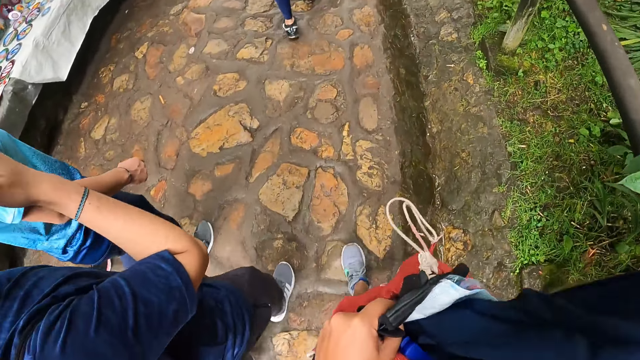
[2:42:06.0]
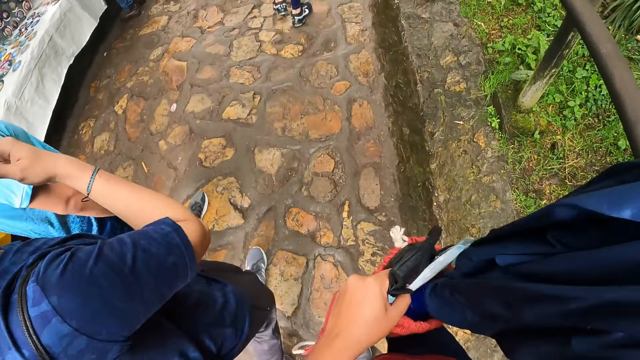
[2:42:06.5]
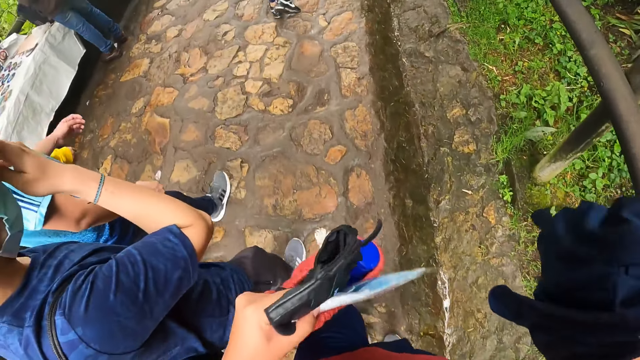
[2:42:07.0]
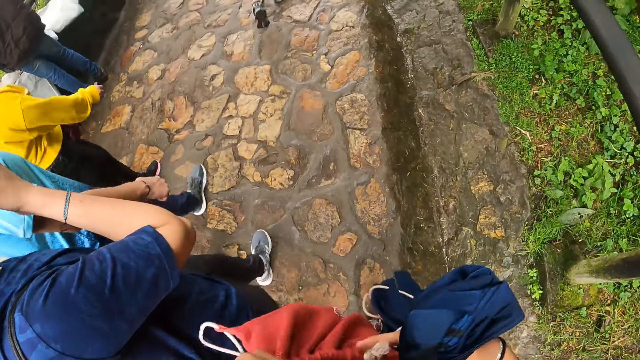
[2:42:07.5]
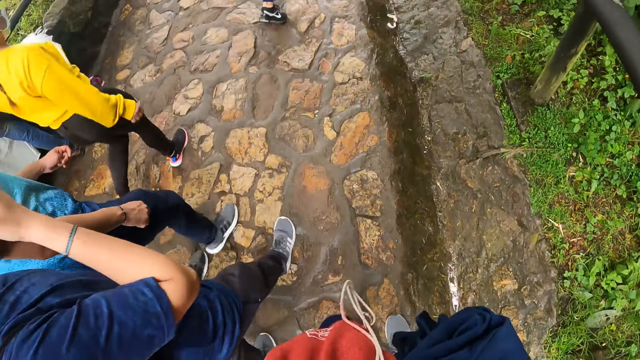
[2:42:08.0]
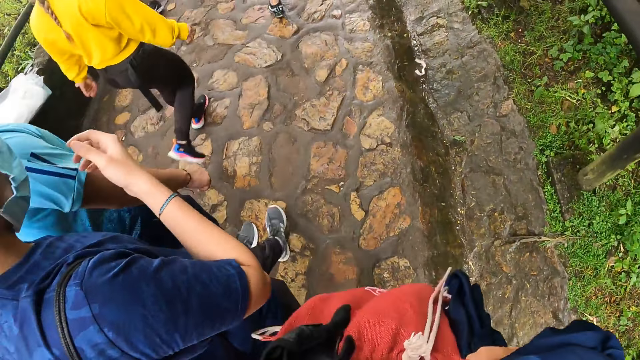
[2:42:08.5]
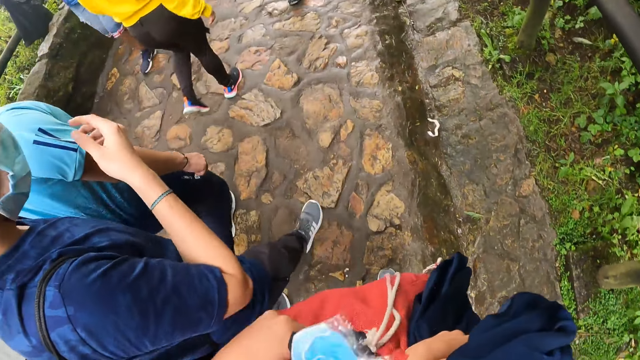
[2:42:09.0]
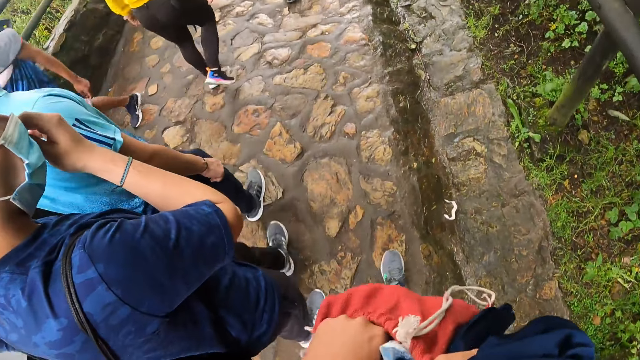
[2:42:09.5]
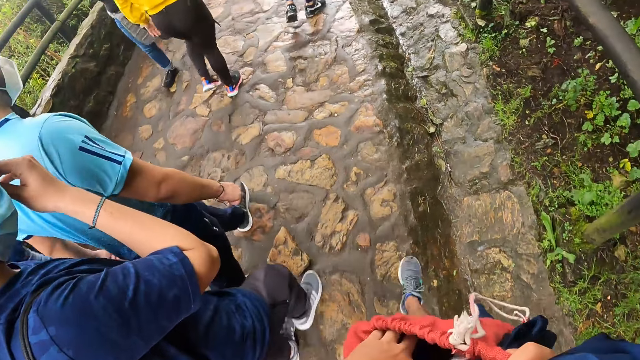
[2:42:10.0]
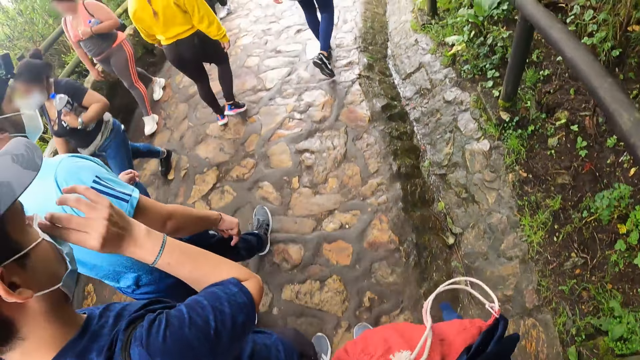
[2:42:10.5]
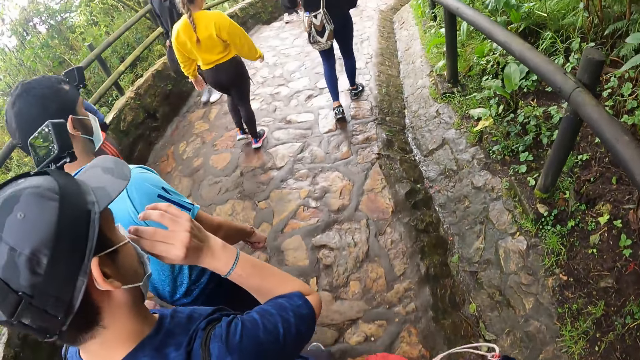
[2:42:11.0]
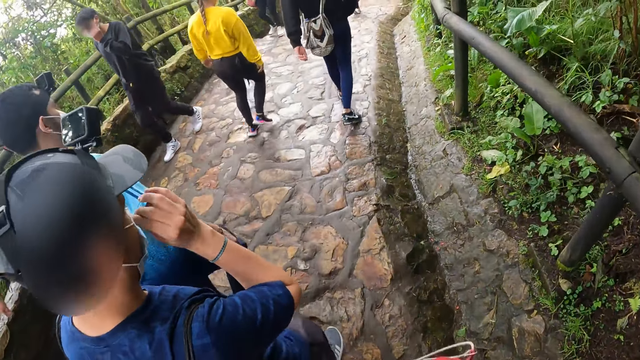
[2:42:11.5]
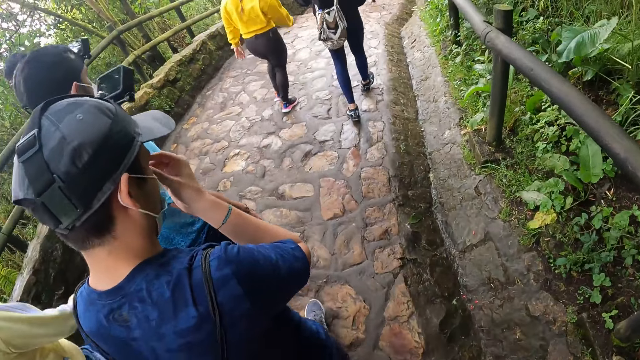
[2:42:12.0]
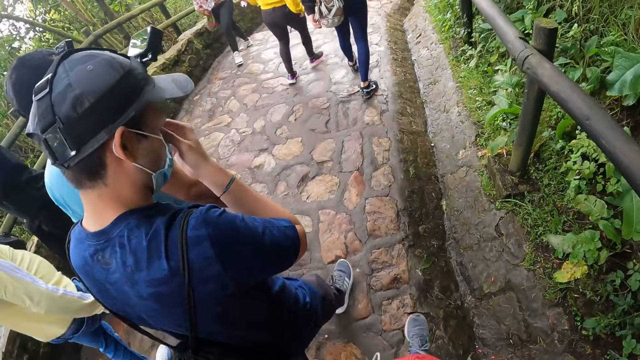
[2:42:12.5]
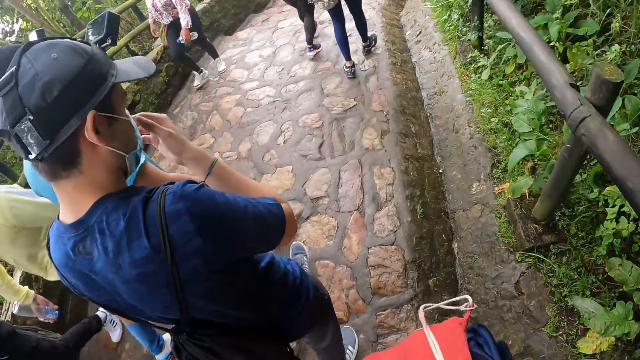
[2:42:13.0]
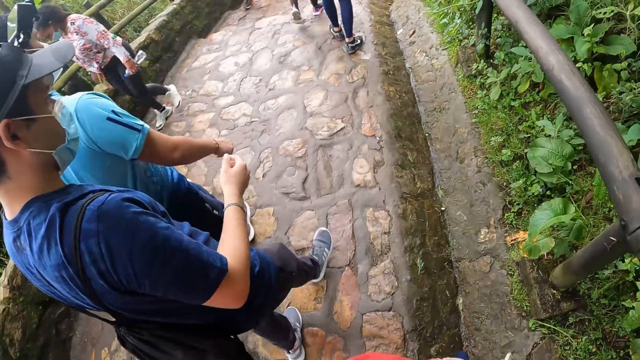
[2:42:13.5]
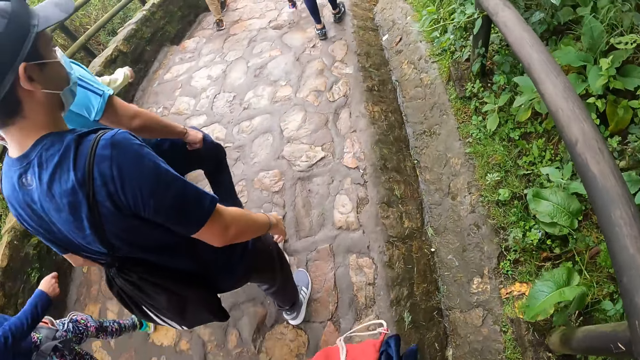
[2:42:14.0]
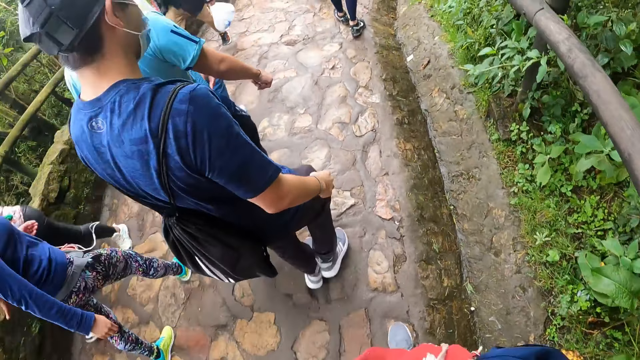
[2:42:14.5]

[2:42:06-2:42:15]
The camera wearer pushes back a nose mask into the bag with his left hand.

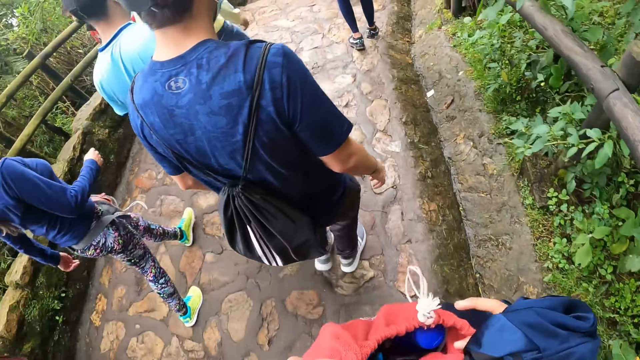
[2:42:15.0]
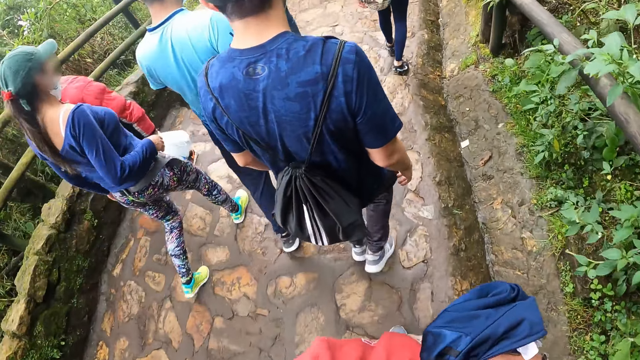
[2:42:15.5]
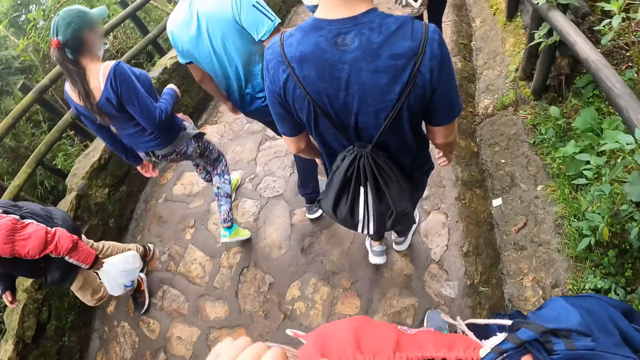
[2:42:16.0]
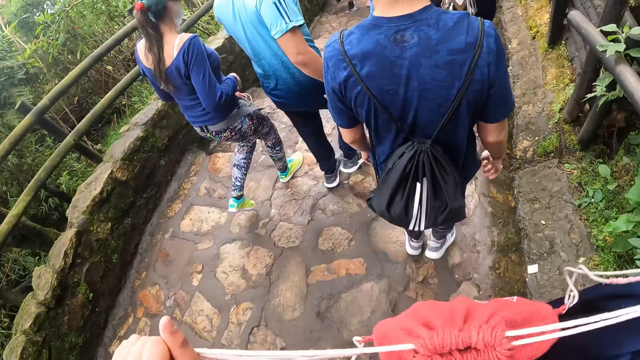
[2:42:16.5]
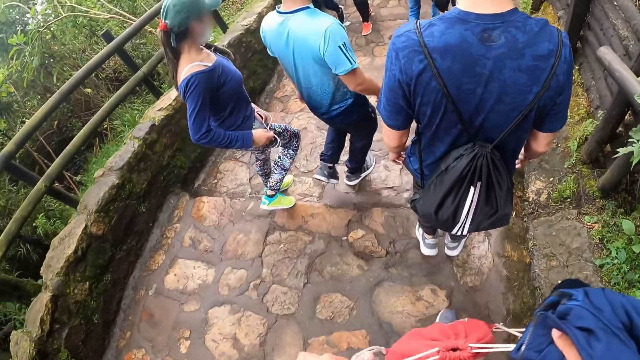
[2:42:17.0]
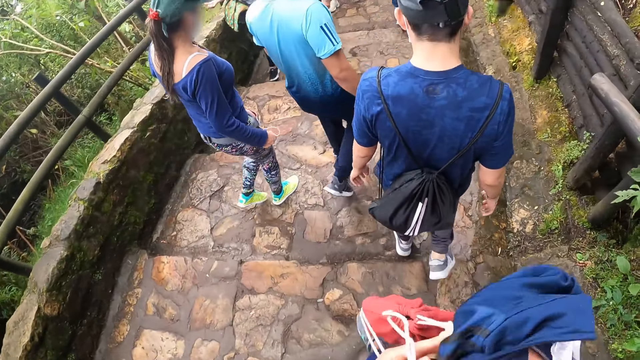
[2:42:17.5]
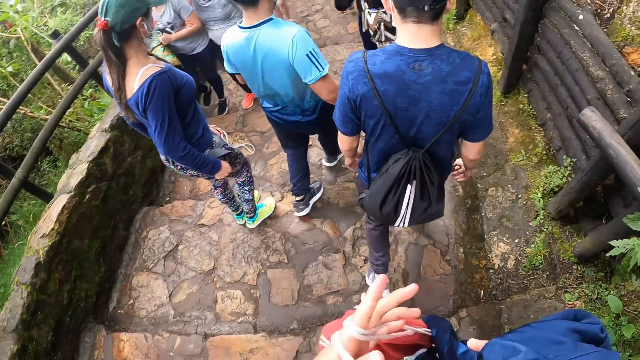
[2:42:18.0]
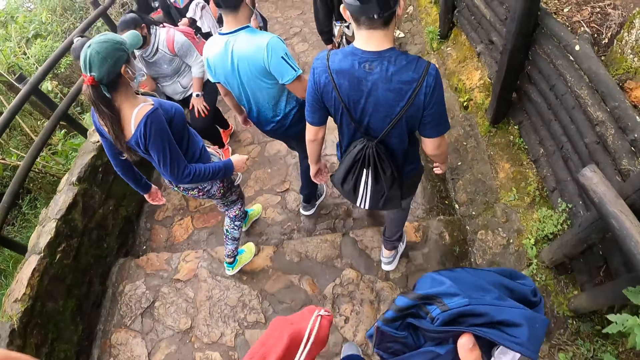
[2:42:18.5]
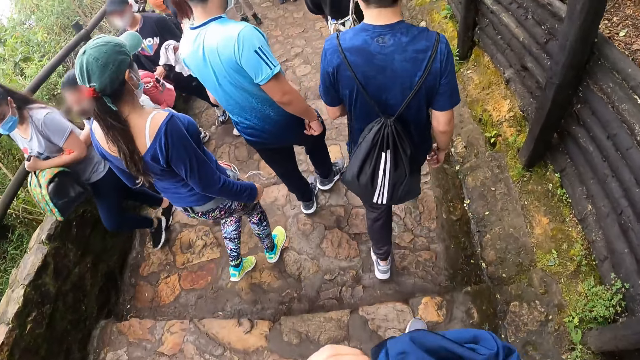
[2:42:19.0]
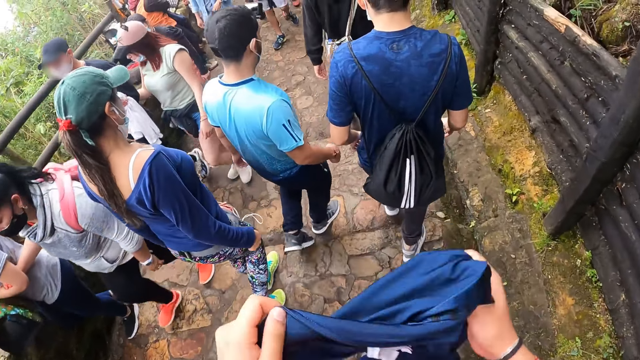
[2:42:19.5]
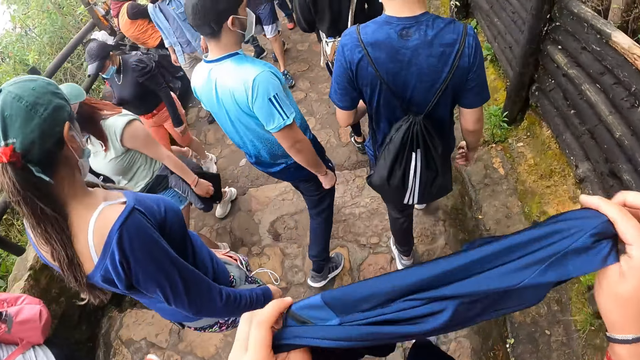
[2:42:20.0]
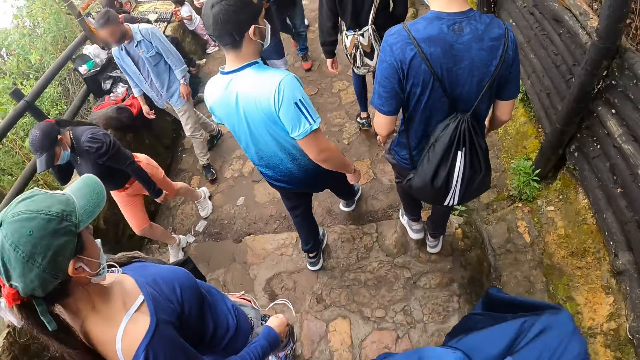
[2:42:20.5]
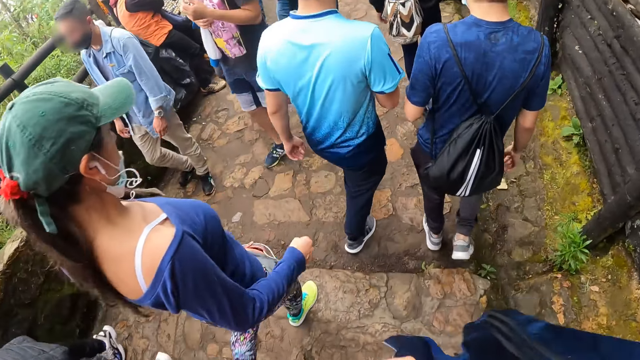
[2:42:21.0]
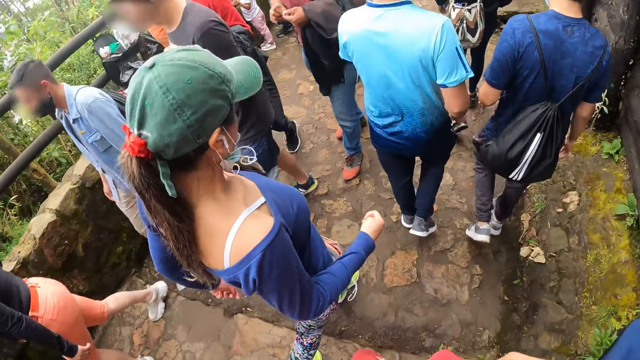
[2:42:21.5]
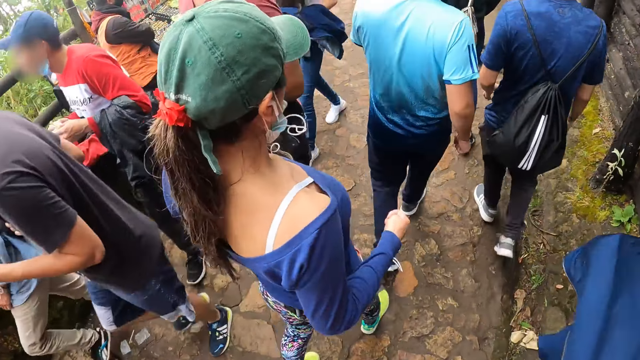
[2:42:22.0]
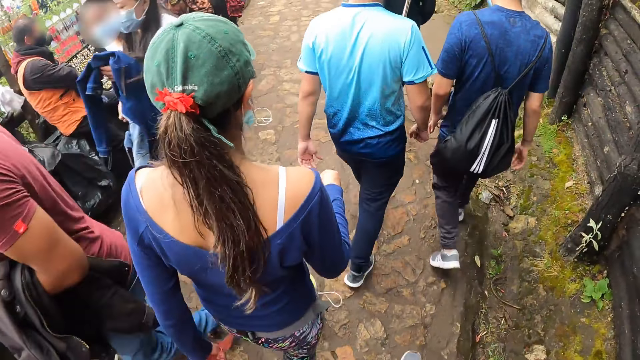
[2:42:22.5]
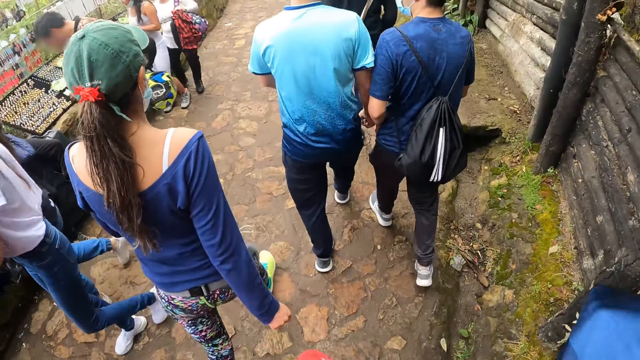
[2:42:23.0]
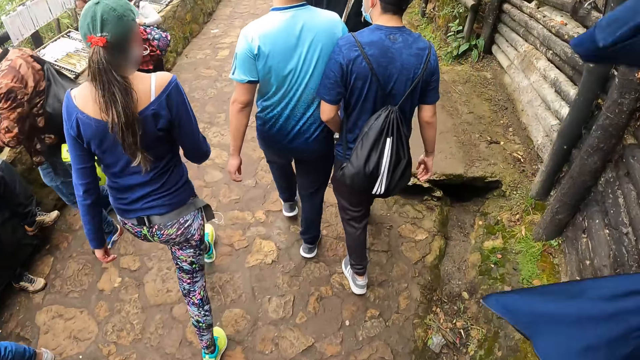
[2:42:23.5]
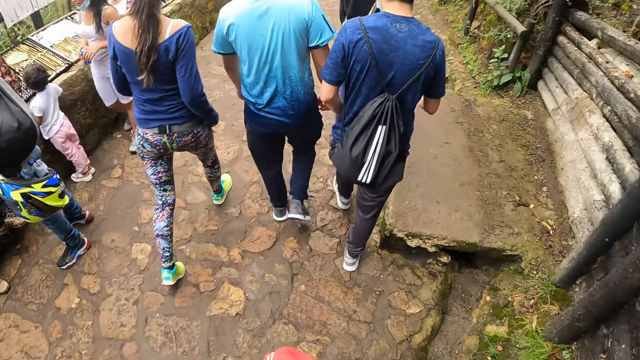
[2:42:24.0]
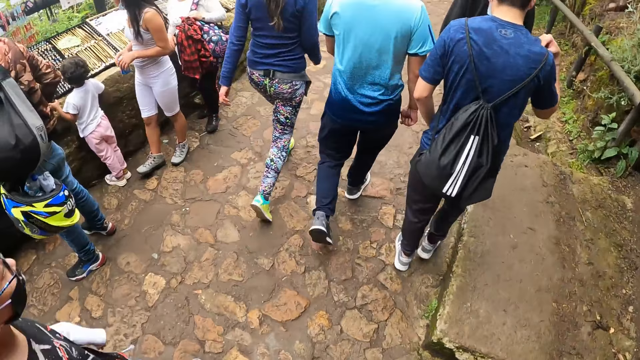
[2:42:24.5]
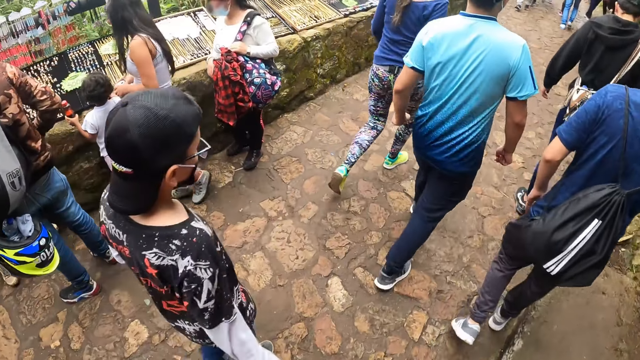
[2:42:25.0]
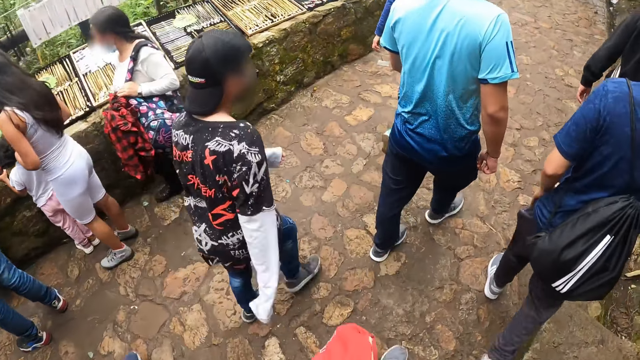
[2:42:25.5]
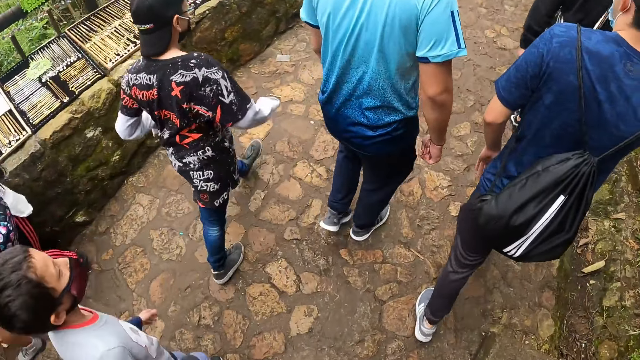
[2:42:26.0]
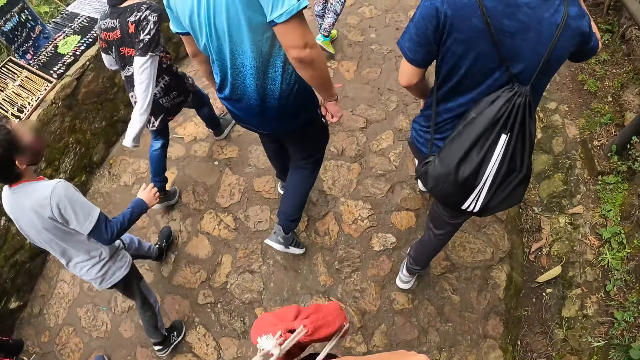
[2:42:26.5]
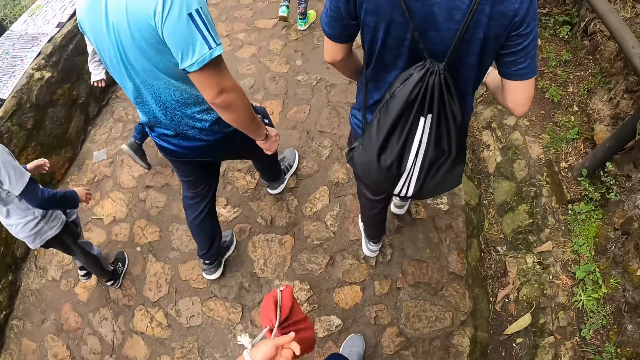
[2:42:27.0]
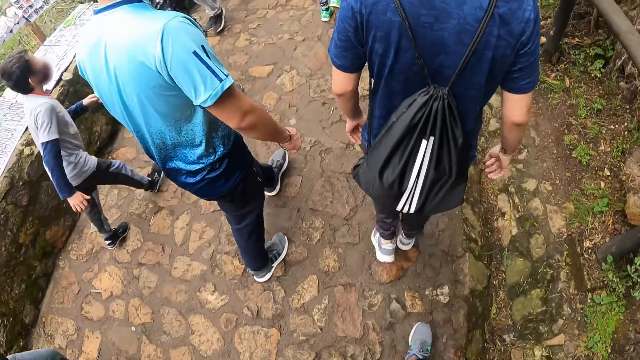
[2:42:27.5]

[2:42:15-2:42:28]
The camera wearer closes the bag with the straps with both hands. They hold the jacket with both hands. They wear the jacket.
